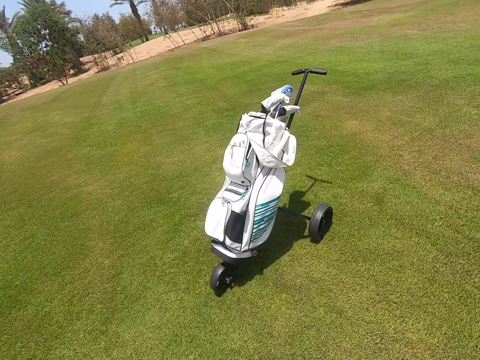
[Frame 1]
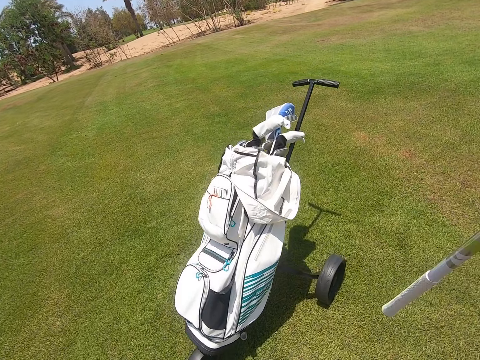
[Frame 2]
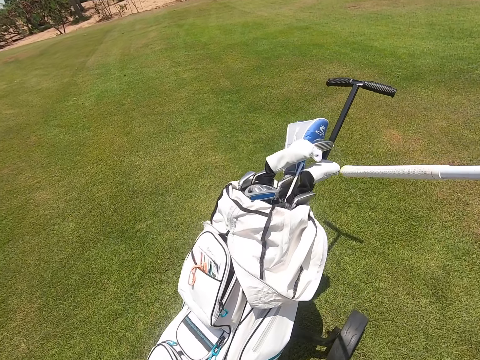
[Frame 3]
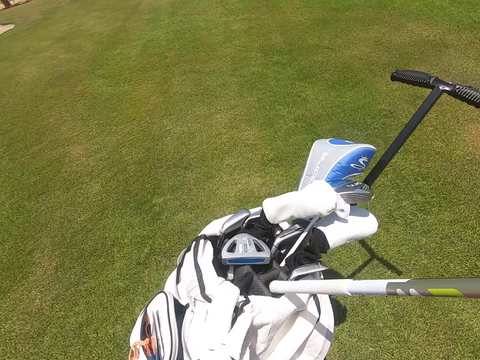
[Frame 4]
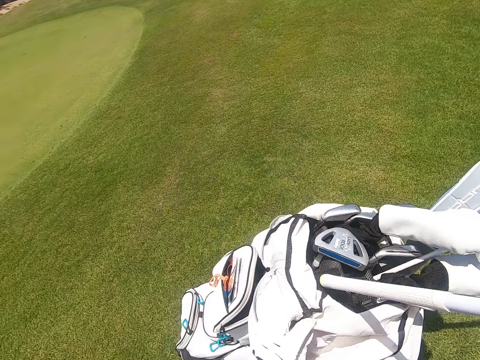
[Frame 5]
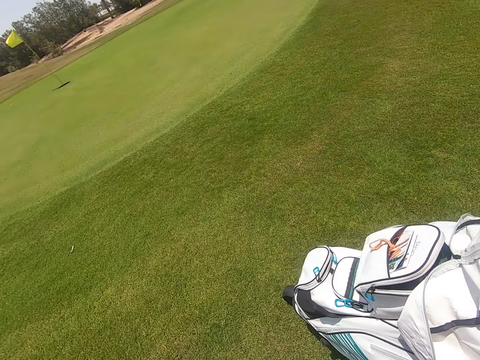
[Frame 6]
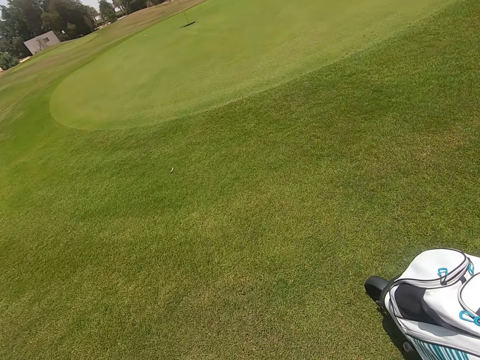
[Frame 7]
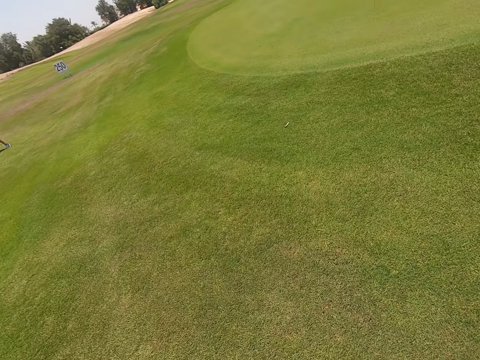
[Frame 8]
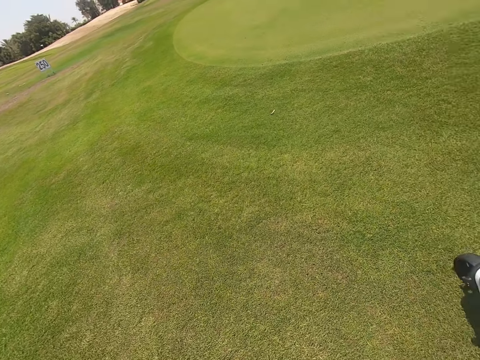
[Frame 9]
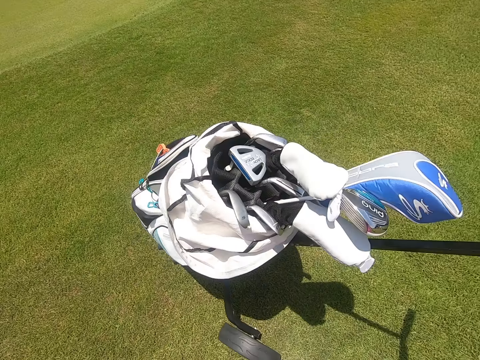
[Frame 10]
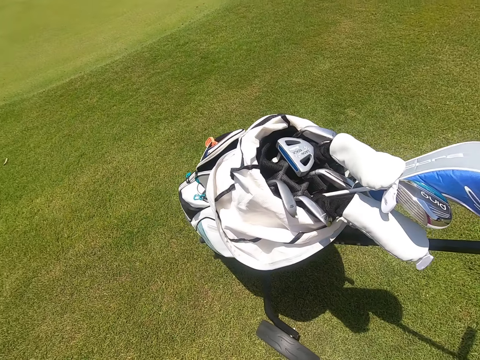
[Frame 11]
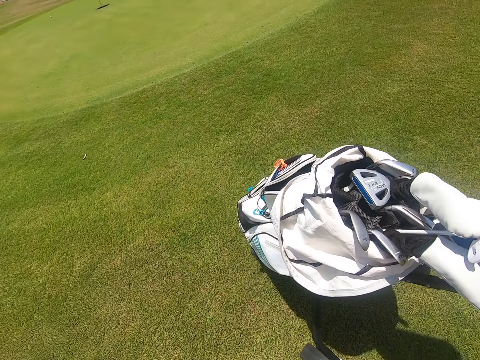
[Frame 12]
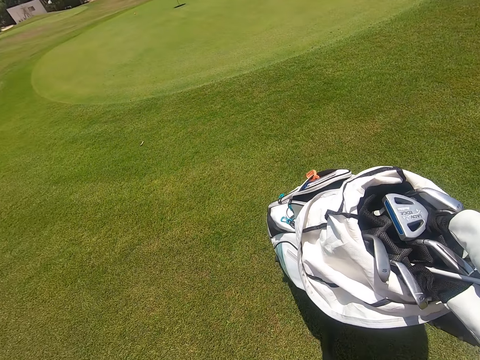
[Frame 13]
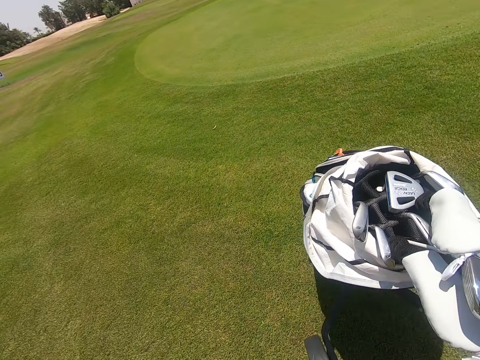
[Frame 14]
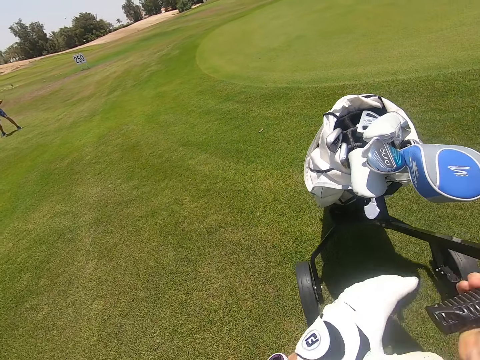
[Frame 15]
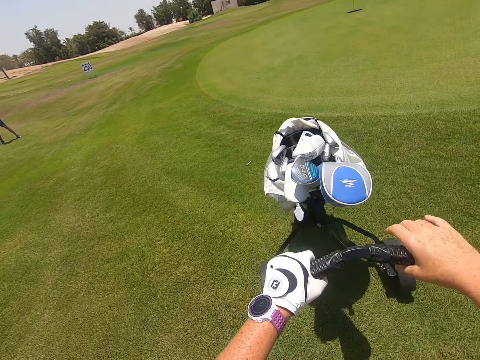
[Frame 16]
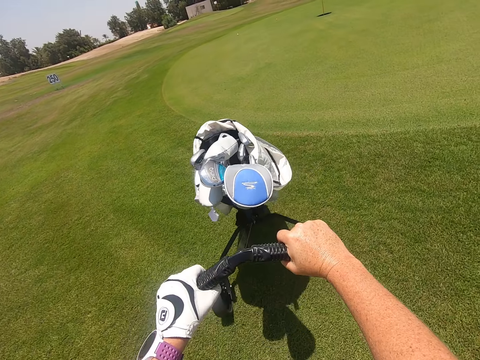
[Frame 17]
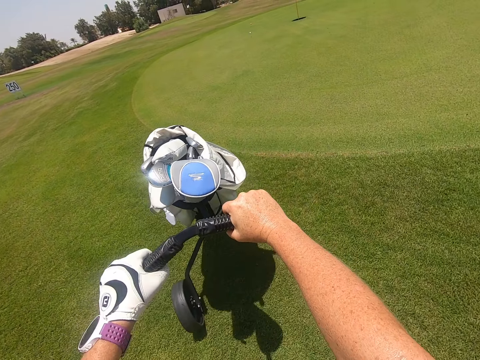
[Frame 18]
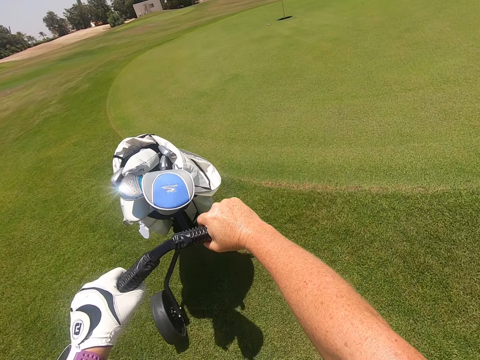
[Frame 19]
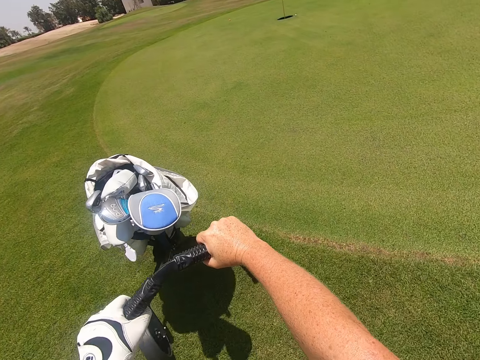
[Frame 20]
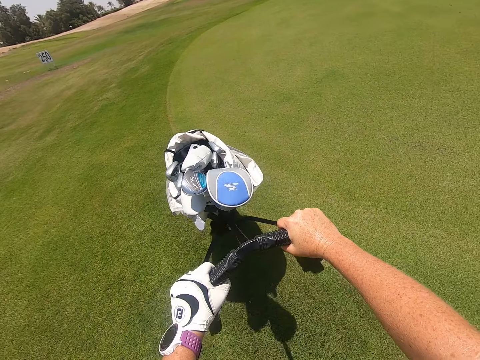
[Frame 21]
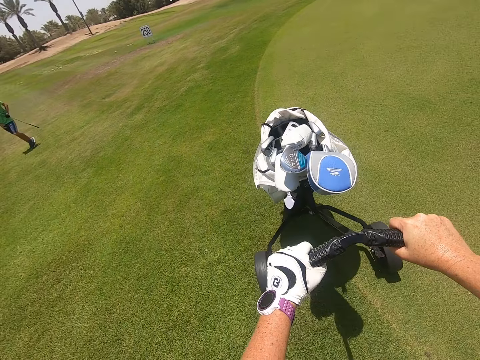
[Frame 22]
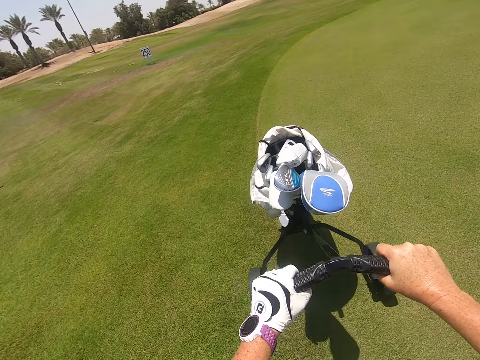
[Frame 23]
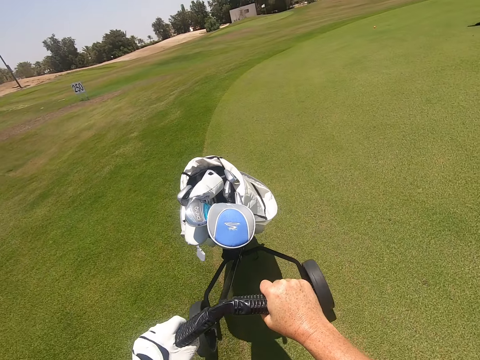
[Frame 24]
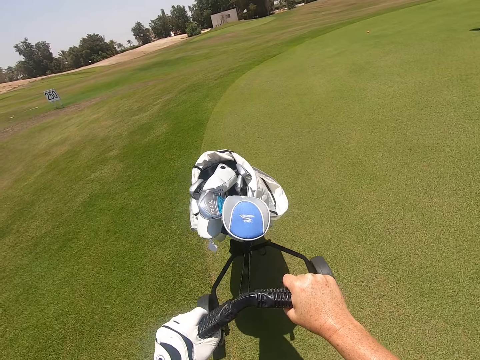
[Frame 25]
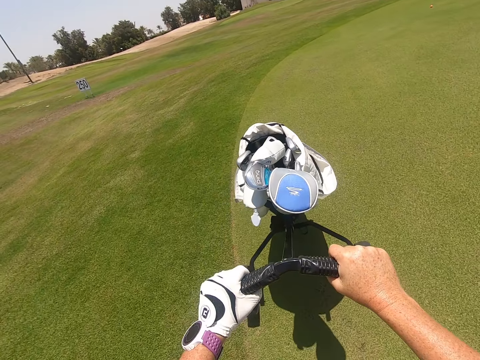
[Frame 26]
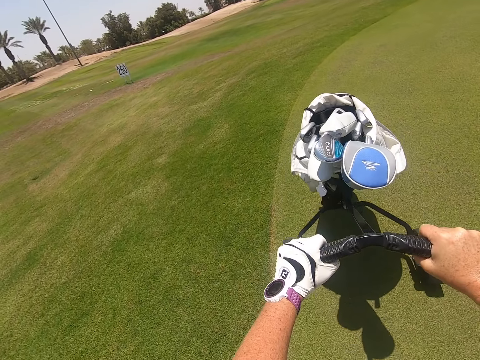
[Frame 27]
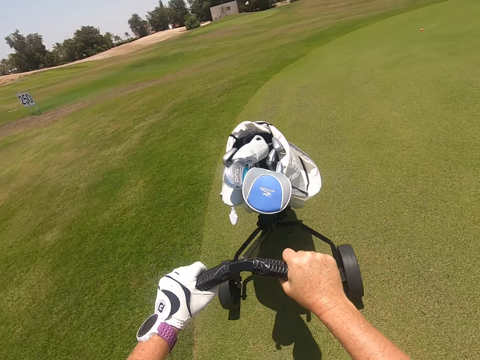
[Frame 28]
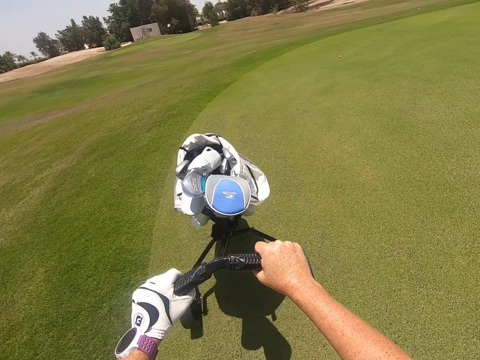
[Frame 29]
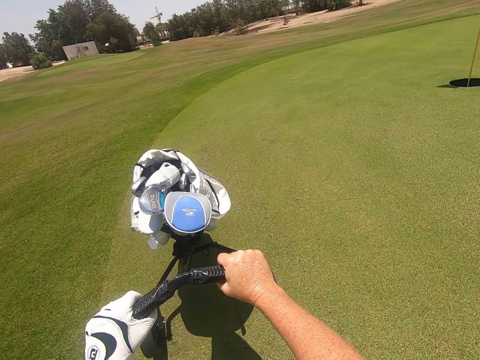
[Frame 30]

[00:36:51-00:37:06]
The camera wearer walks, puts a hockey stick in the golf trolley, touches a golf bag and moves the golf trolley on the field.

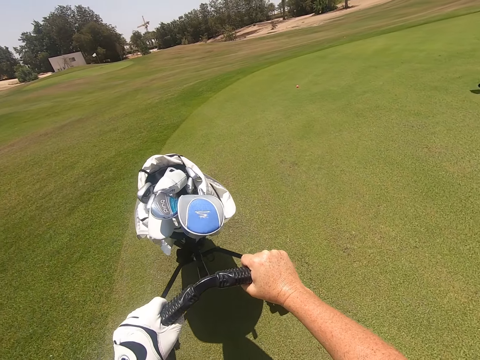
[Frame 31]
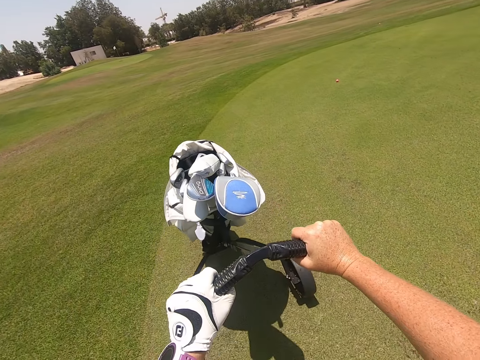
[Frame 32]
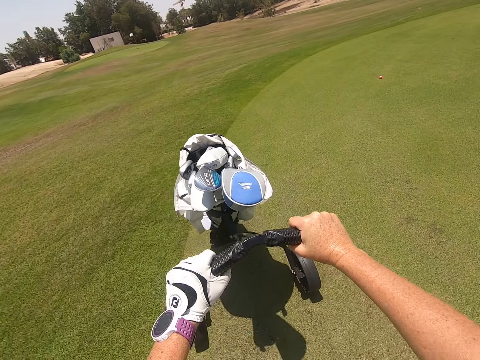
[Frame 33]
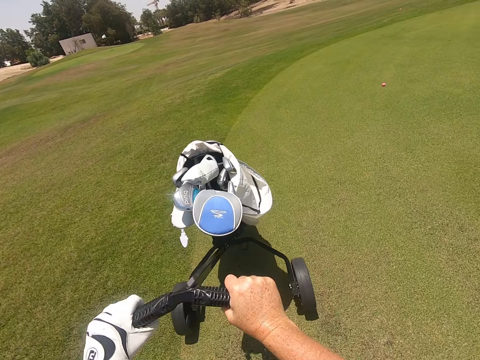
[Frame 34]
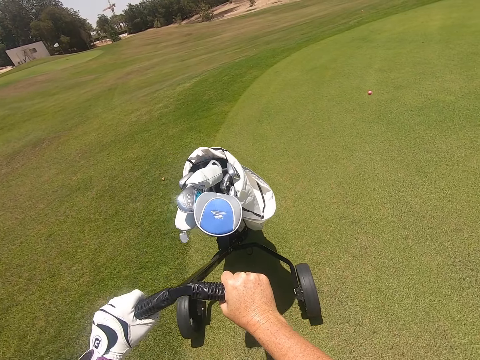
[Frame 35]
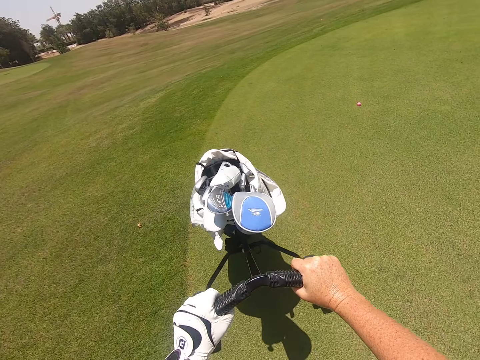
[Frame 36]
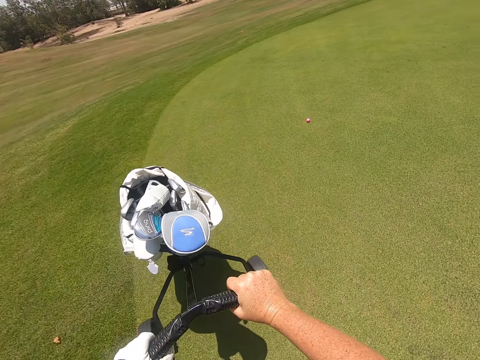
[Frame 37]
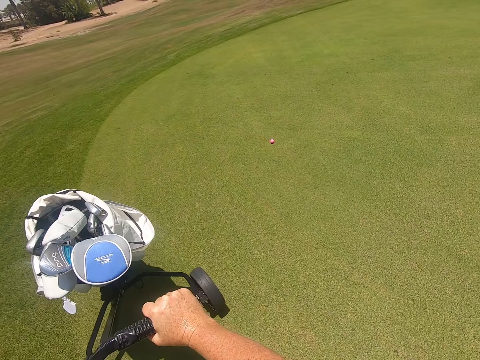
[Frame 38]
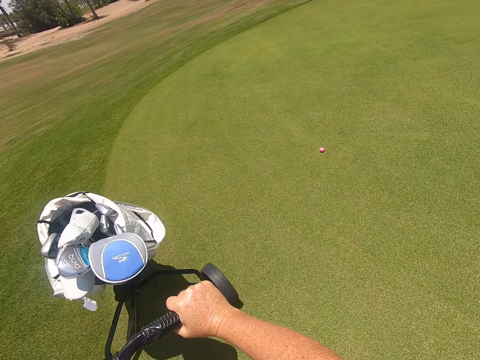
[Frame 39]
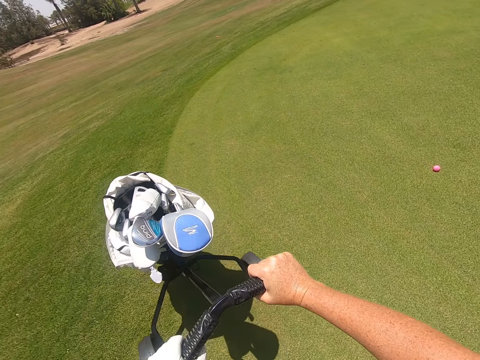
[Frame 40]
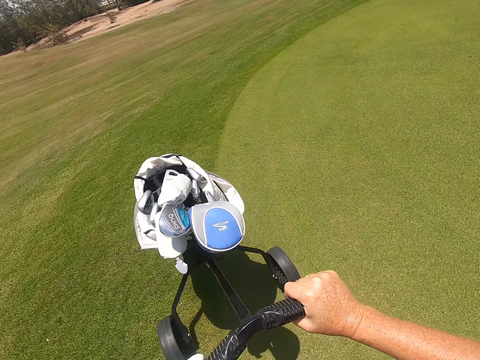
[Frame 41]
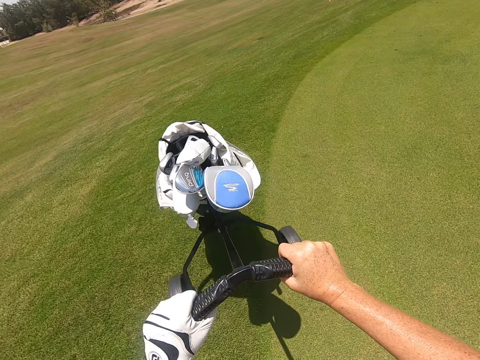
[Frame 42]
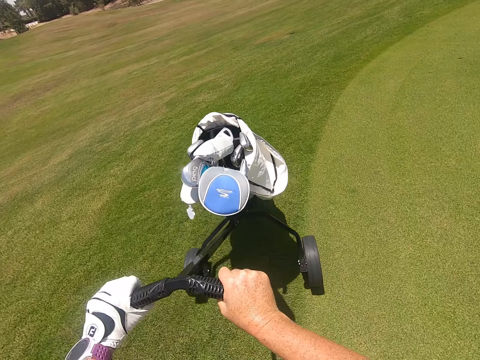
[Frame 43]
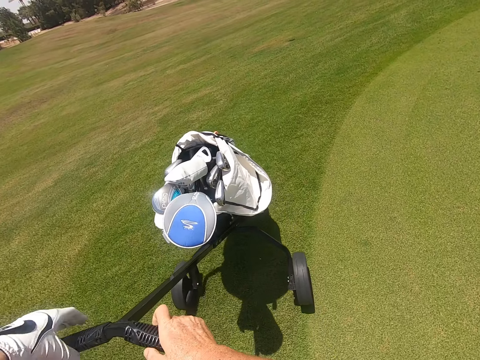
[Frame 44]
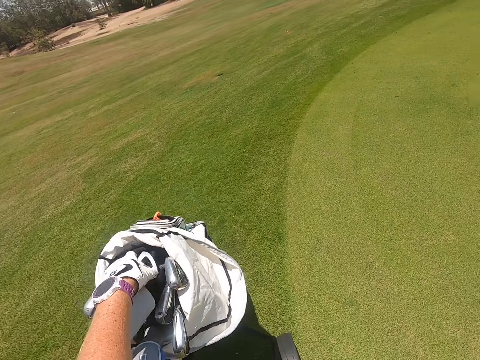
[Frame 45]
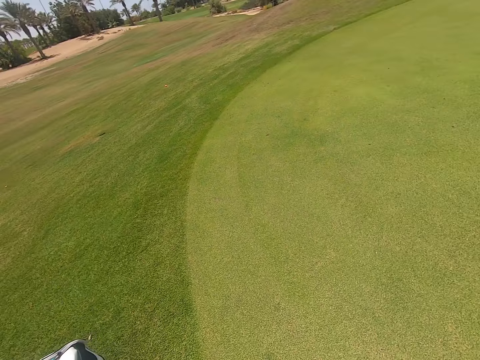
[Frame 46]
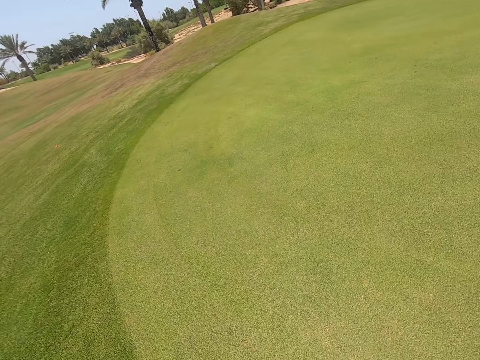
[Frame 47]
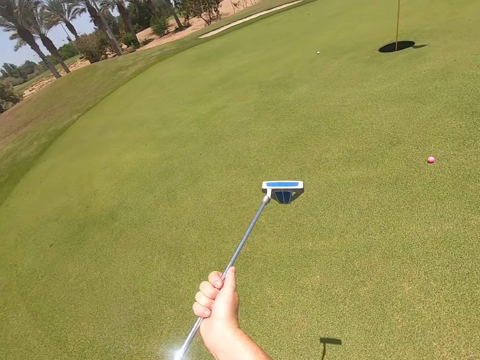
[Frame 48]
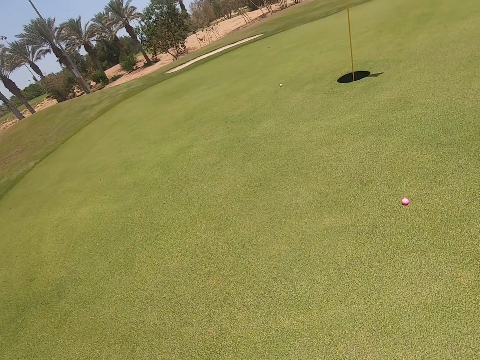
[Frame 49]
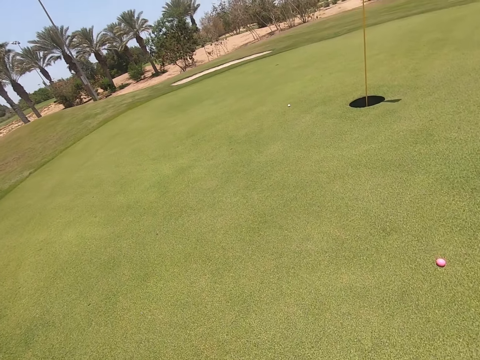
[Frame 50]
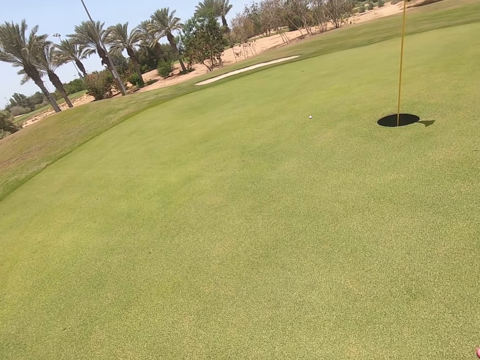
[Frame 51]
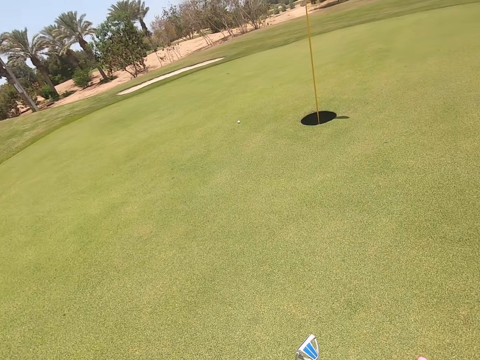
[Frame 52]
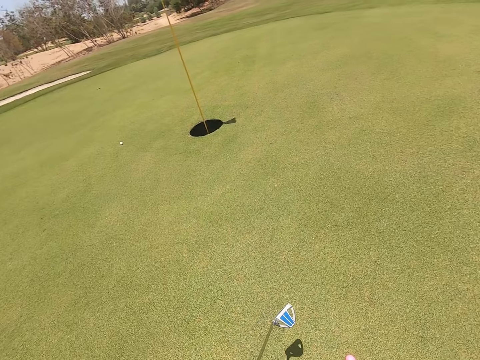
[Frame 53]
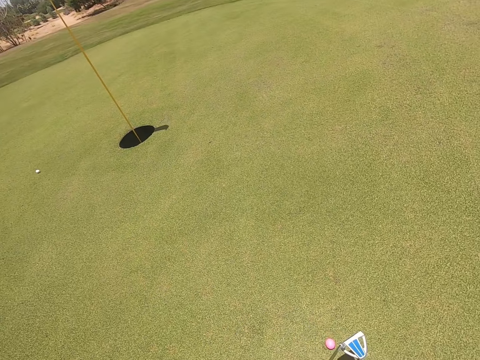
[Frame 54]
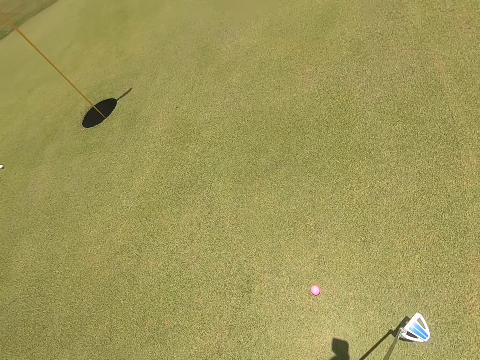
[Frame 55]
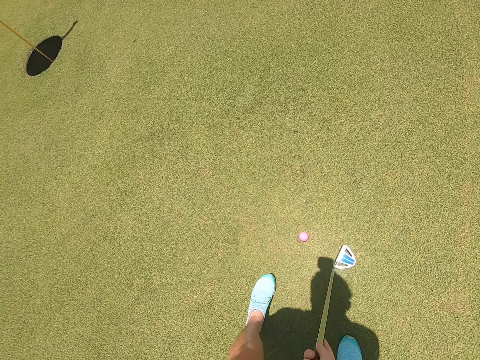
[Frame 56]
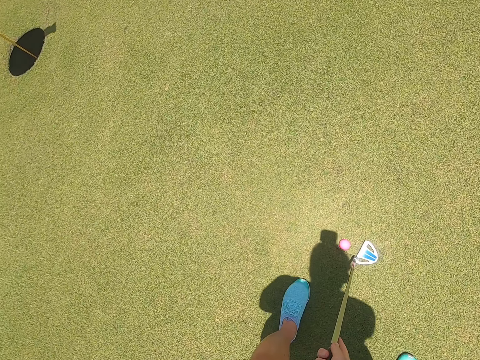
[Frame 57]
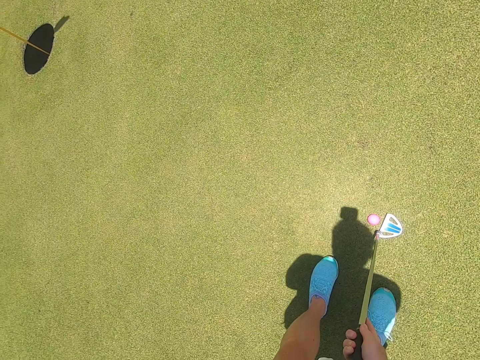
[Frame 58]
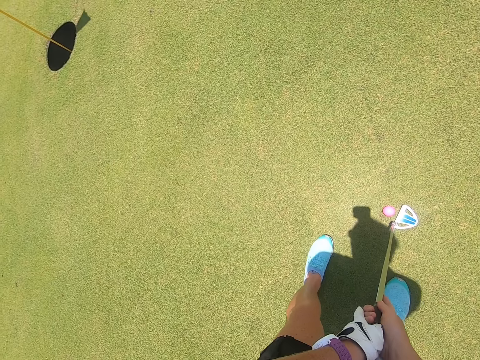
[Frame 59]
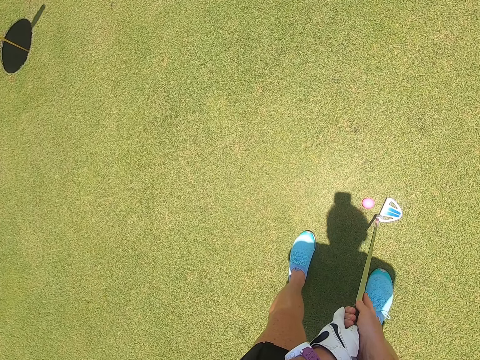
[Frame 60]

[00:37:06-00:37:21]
The camera wearer takes a hockey stick from the golf trolley. They walk, stand and play golf with the hockey stick.
